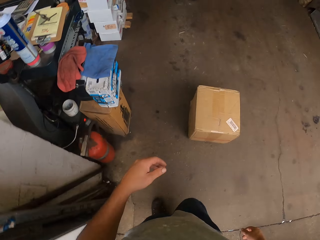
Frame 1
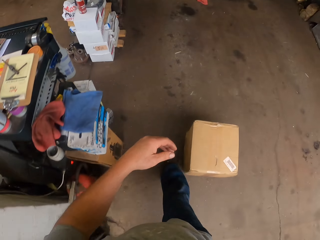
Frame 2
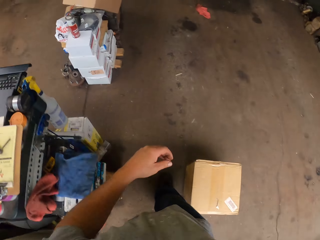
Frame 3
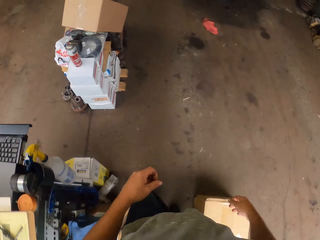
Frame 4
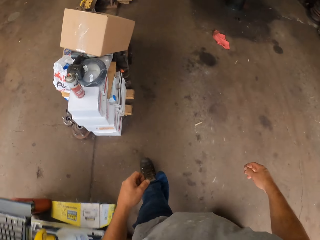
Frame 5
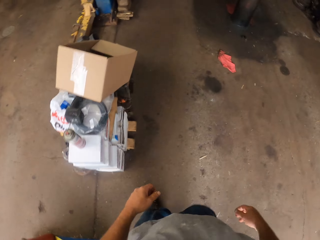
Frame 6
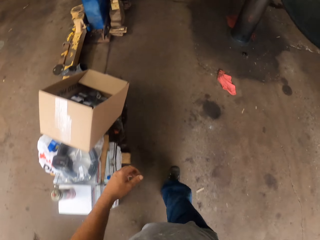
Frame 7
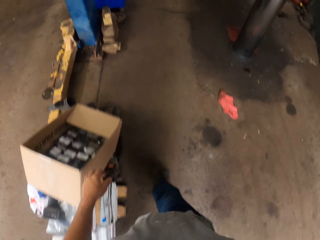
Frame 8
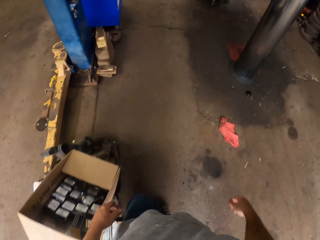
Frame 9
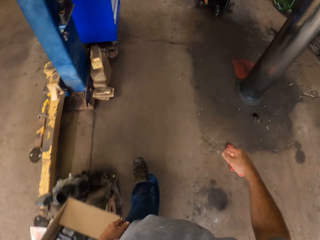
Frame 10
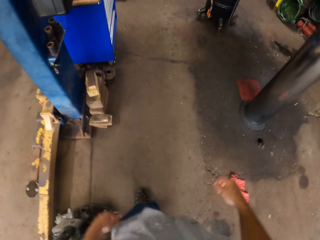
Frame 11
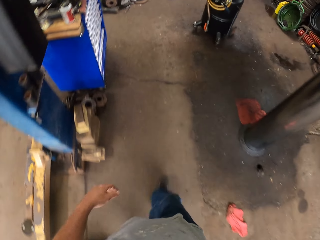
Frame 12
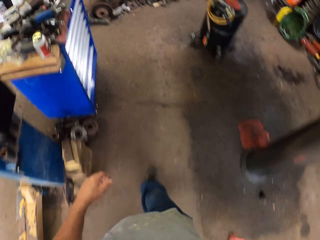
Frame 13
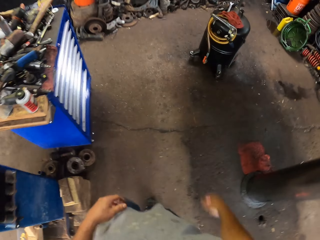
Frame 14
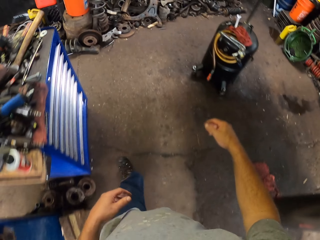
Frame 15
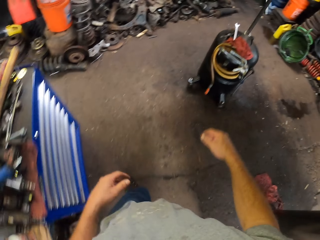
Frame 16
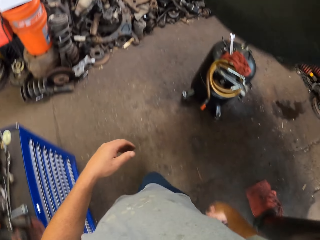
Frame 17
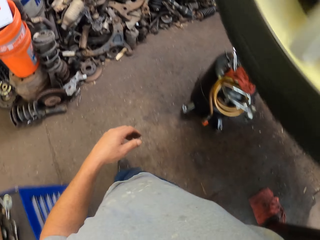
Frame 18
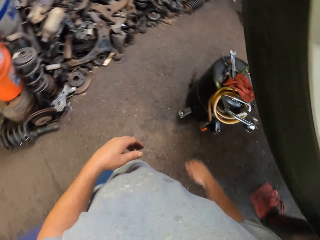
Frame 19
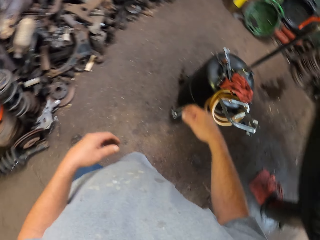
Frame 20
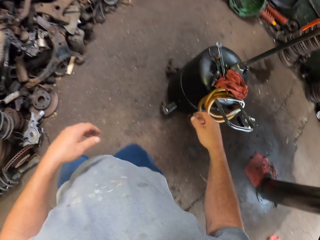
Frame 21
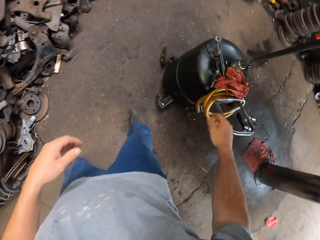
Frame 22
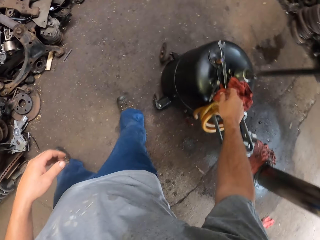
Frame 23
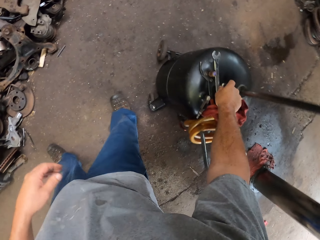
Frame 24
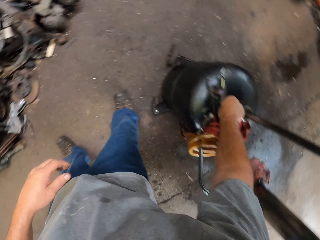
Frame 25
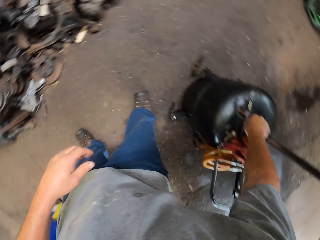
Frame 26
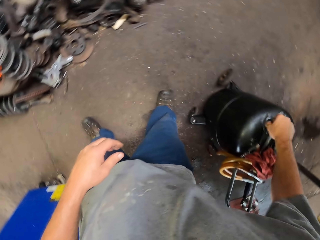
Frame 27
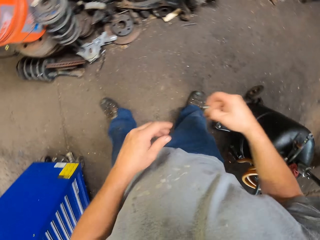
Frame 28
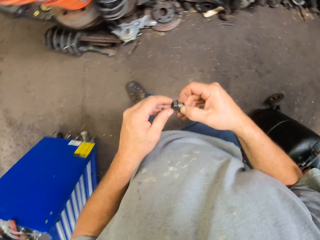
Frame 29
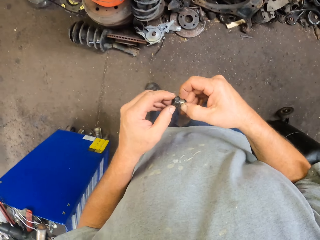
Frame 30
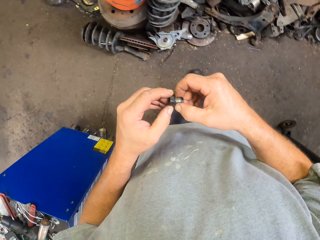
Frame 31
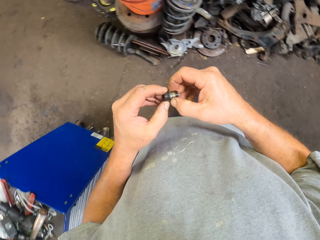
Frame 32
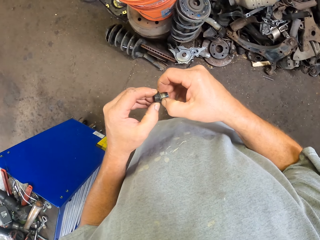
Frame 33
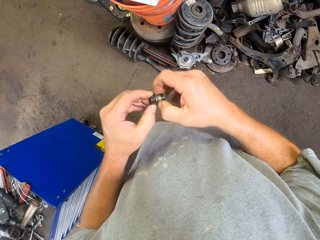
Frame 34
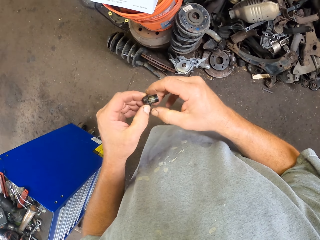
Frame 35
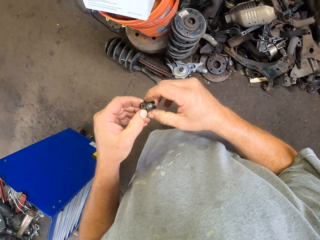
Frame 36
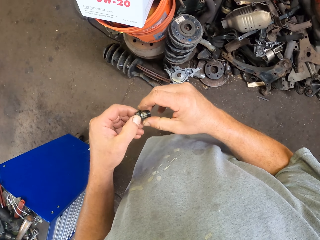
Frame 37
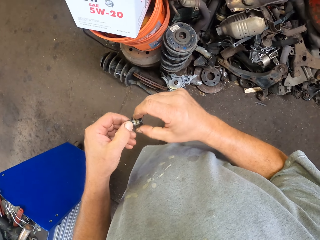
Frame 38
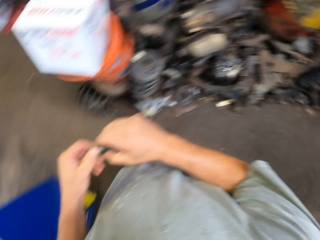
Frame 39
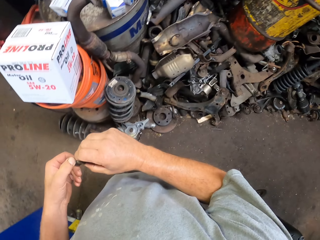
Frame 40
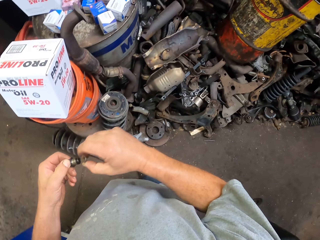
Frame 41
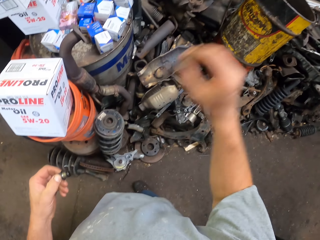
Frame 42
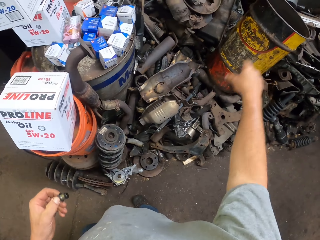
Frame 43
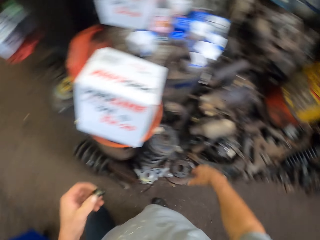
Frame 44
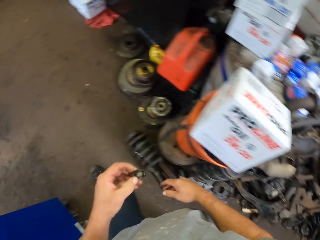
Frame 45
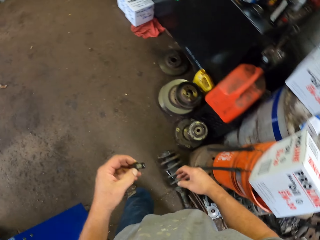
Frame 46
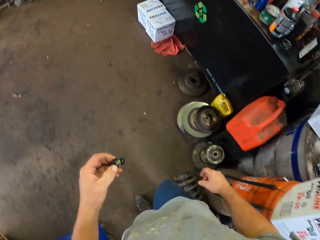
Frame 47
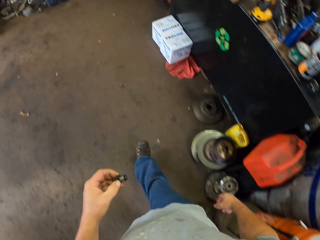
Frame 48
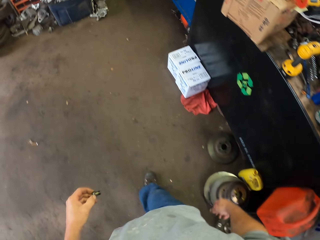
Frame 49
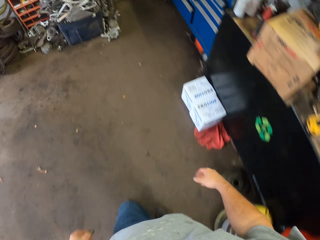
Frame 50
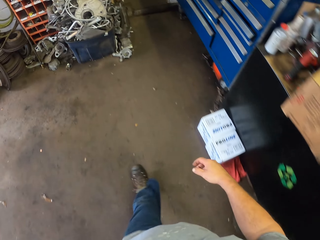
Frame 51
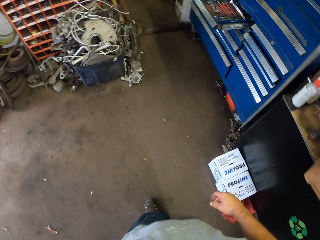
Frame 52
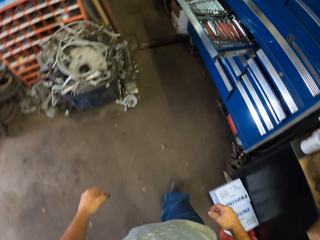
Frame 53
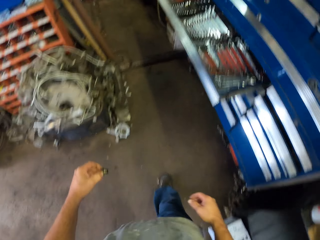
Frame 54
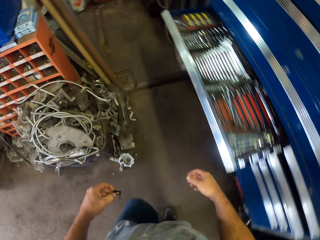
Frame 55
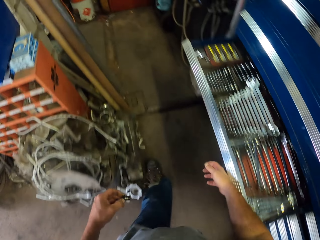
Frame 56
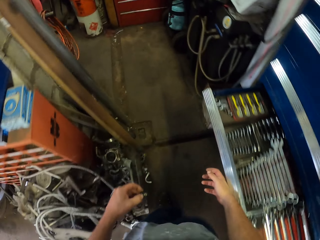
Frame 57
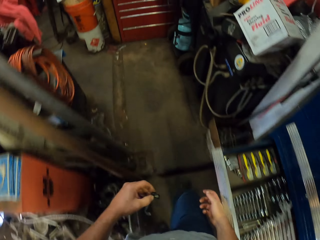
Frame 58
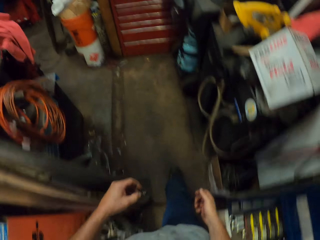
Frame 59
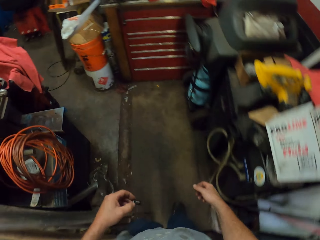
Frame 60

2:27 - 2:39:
The camera wearer walks inside the garage. They move around the garage. They pick up a nut and bolt. They hold the nut and bolt with both hands. They move around the garage.

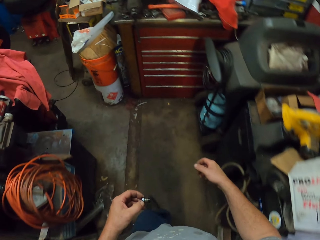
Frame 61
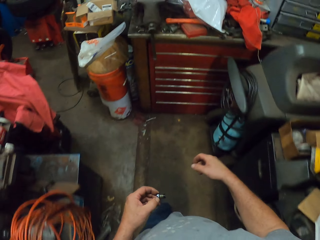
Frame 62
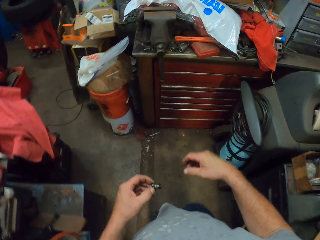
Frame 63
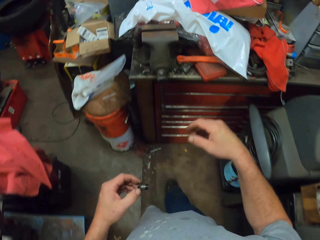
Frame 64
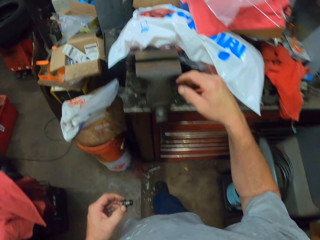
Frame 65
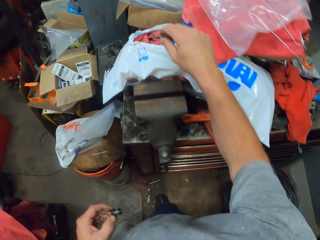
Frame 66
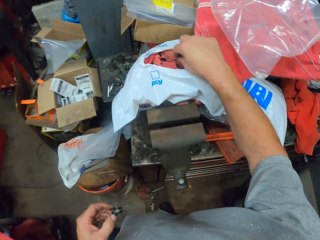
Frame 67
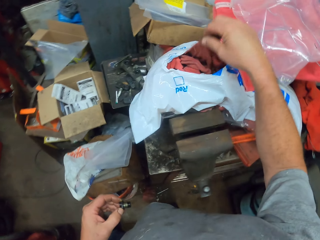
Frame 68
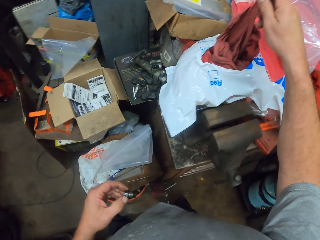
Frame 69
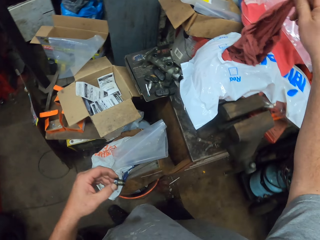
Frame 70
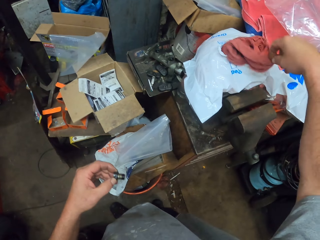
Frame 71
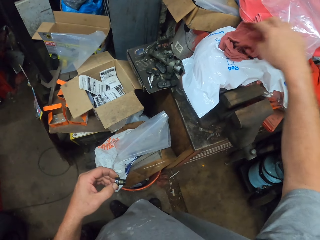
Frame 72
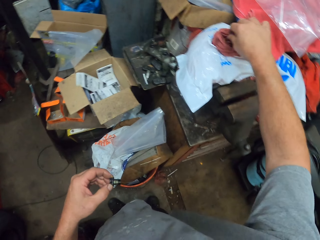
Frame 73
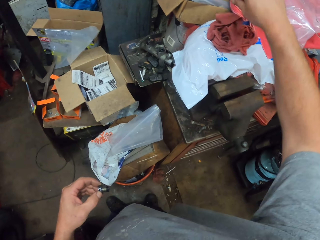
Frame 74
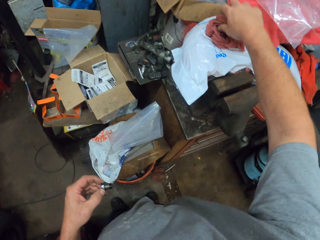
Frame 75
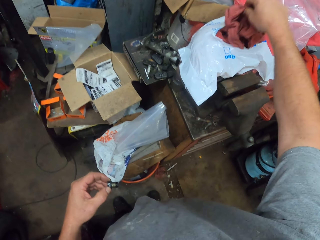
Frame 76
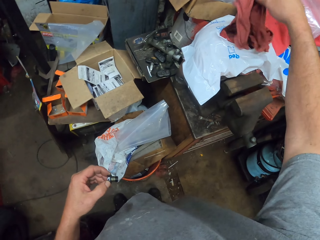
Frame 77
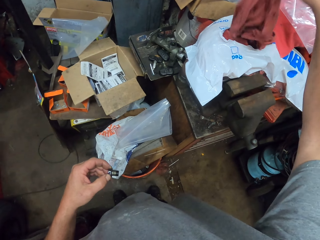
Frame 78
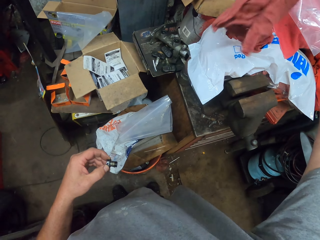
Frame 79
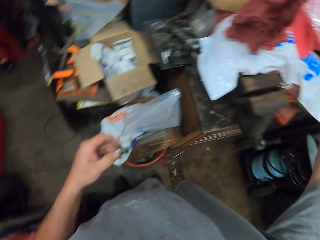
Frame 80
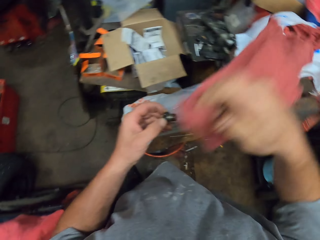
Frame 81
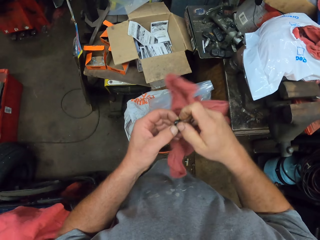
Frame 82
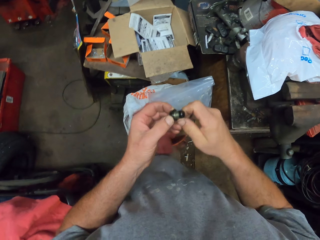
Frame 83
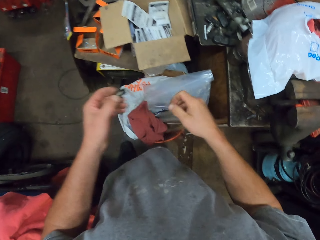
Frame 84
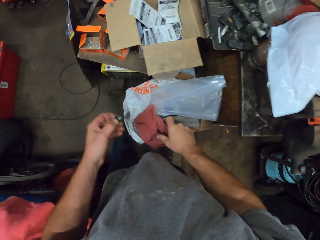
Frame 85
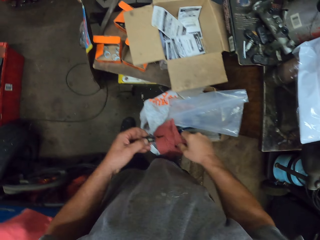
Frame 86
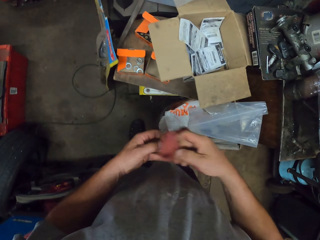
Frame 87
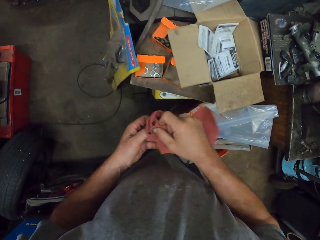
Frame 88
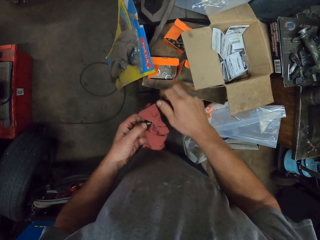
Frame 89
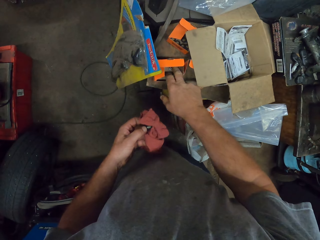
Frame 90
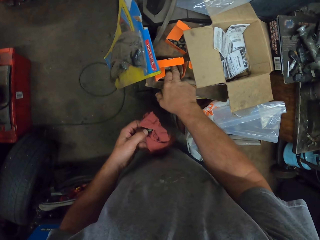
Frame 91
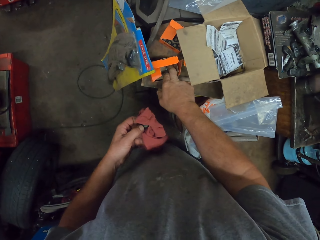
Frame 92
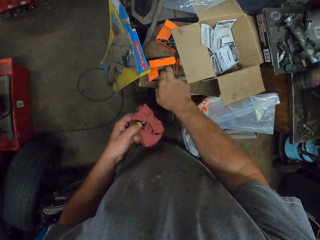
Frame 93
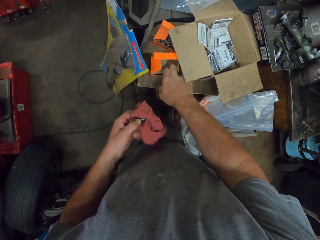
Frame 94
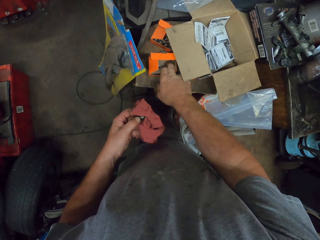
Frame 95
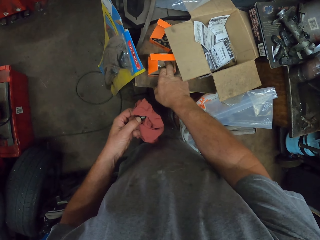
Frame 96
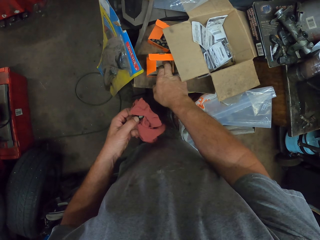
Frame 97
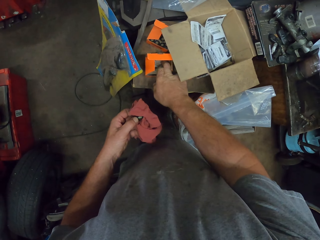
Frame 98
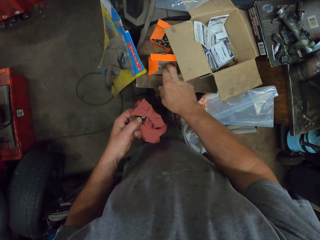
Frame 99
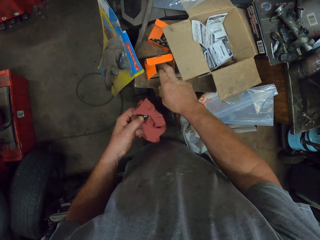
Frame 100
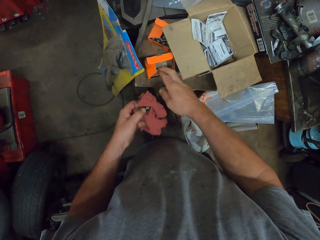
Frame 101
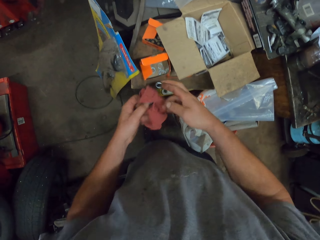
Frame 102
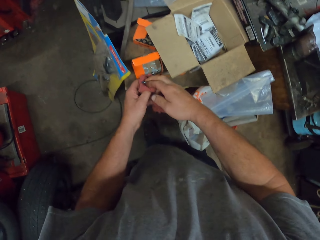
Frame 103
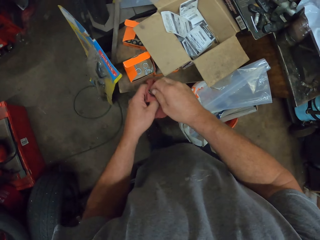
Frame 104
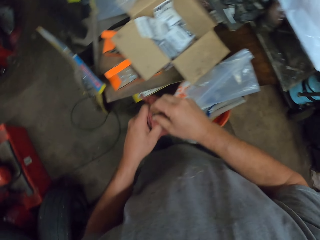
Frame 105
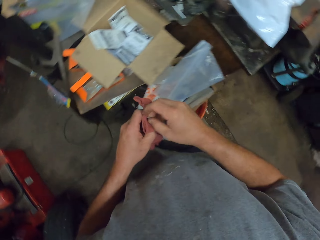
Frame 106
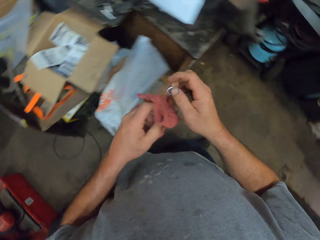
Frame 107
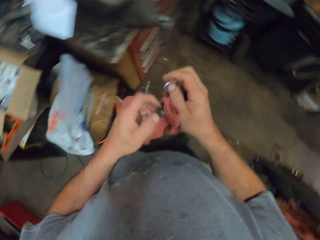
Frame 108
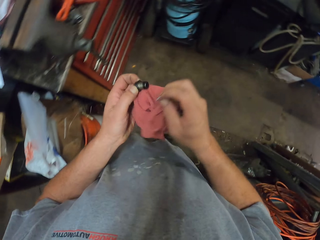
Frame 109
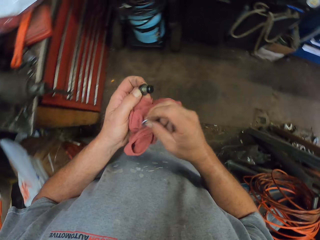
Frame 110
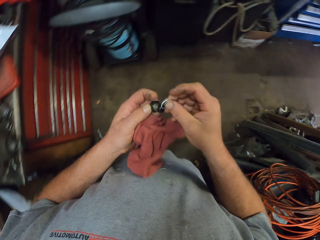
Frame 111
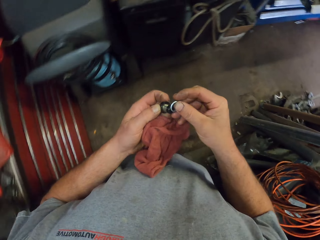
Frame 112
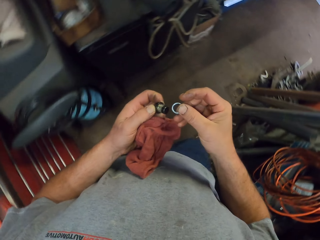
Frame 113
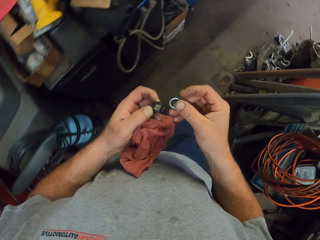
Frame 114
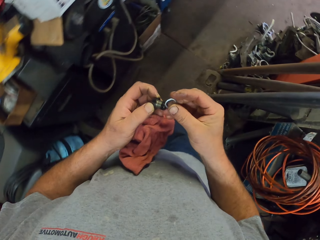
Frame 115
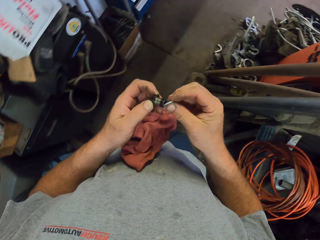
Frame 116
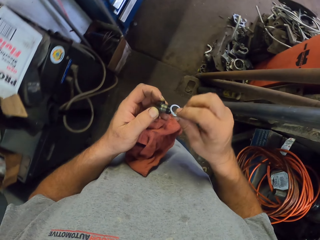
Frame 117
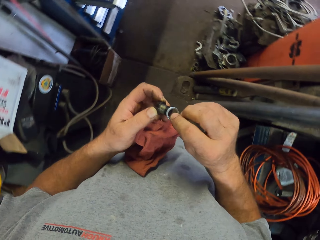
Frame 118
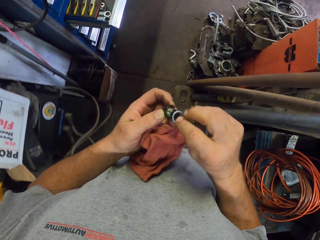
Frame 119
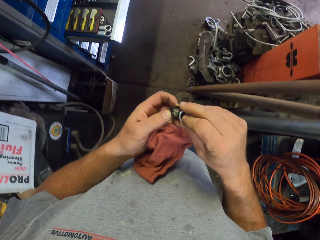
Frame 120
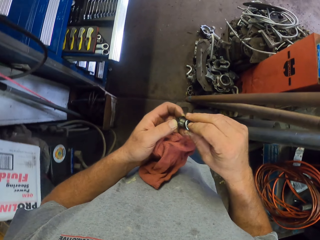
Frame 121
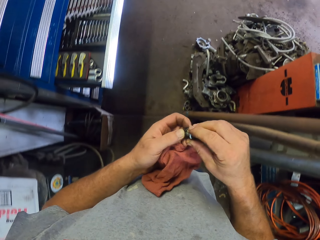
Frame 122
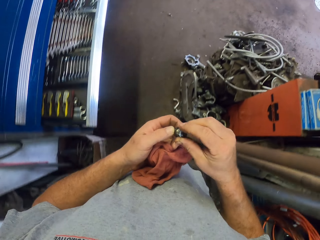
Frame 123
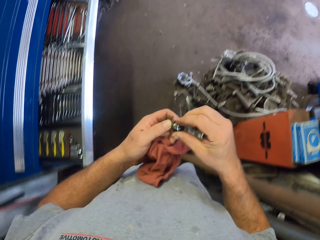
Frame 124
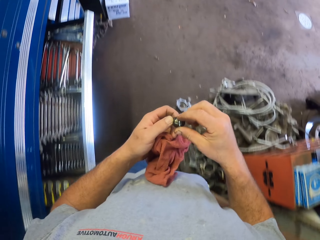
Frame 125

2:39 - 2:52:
The camera wearer picks up a cloth. They hold the cloth. They wipe the nut and bolt. They pick up a nut from the box. They place the nut on the cloth. They carry something. They move around the garage. They put the nut on the bolt.
